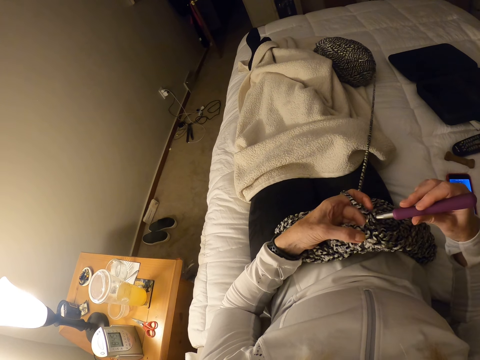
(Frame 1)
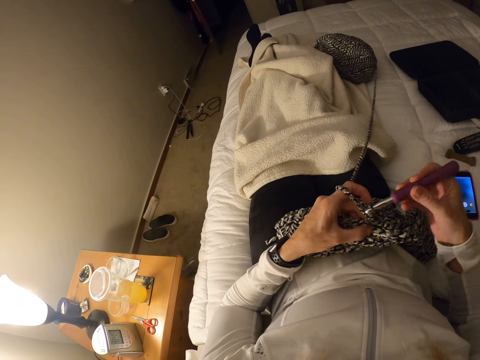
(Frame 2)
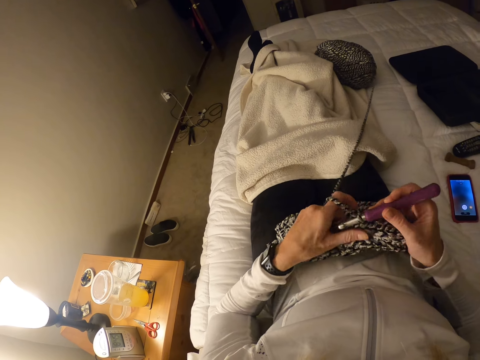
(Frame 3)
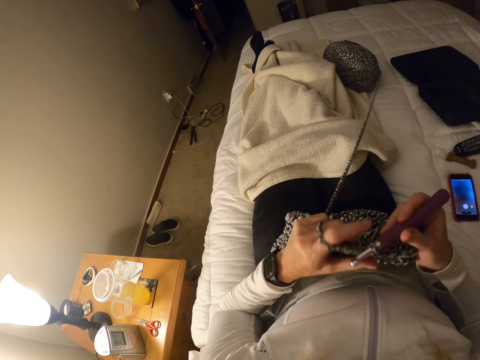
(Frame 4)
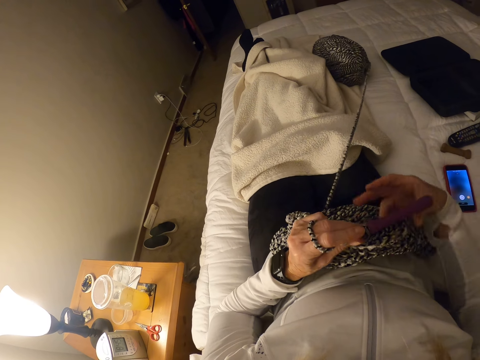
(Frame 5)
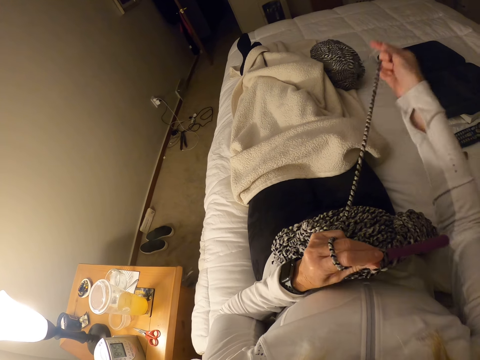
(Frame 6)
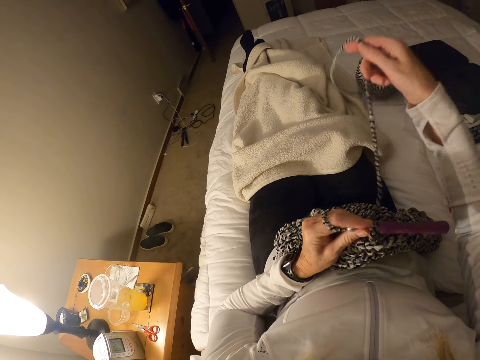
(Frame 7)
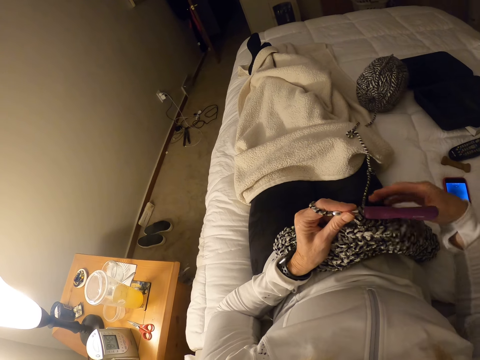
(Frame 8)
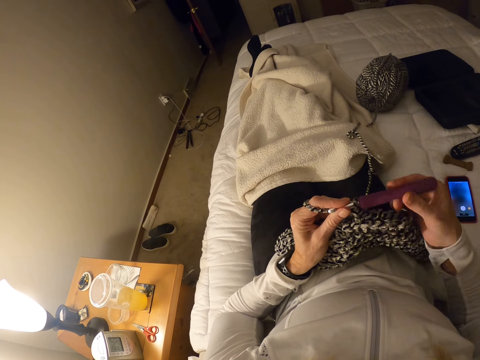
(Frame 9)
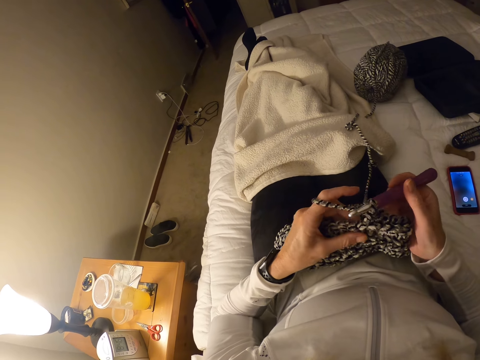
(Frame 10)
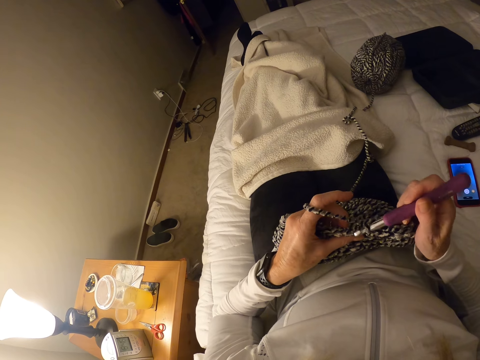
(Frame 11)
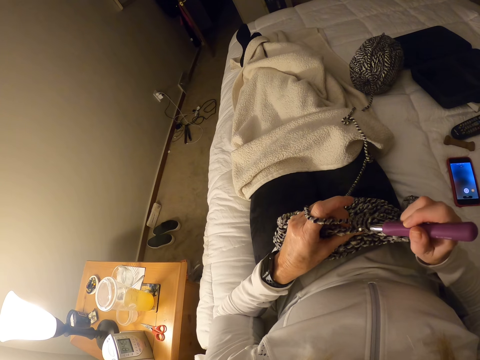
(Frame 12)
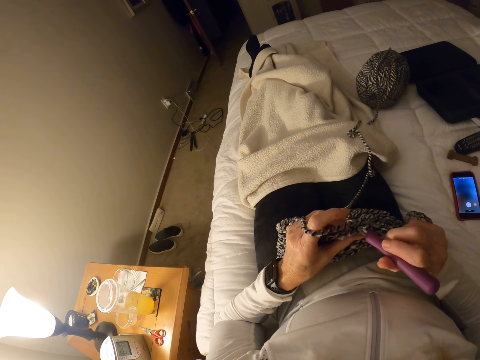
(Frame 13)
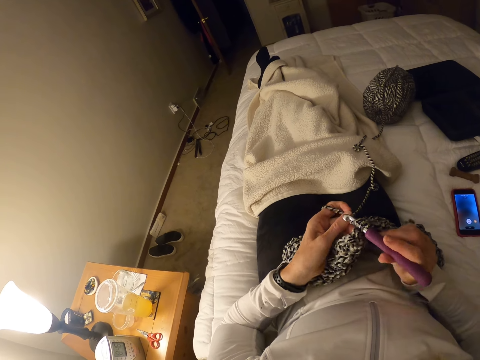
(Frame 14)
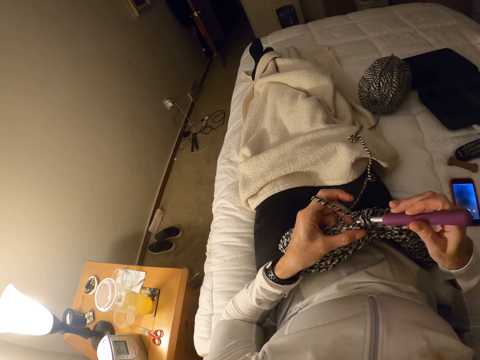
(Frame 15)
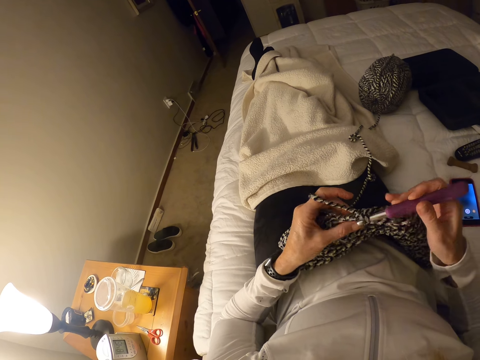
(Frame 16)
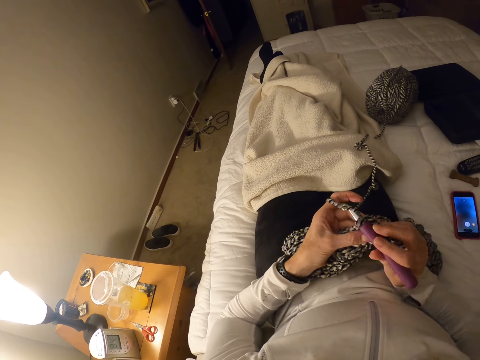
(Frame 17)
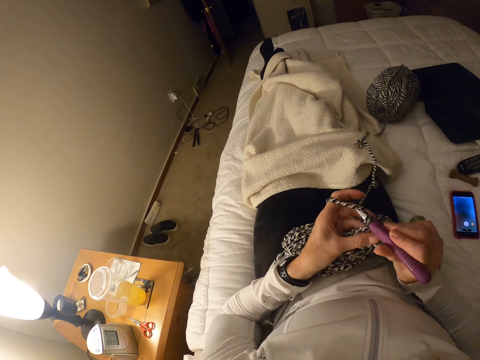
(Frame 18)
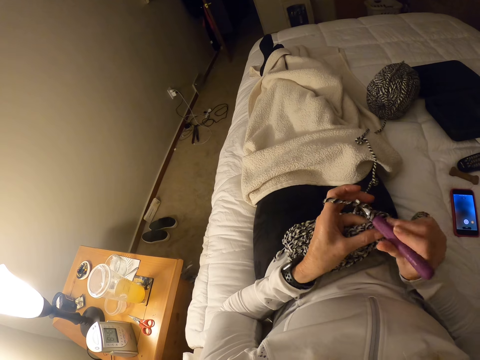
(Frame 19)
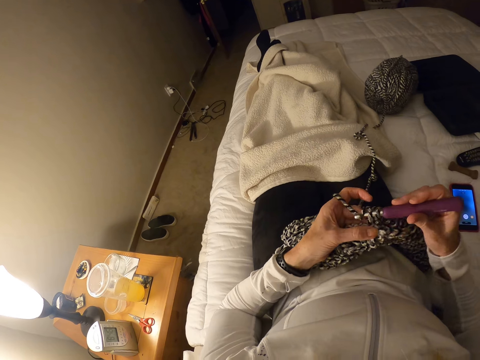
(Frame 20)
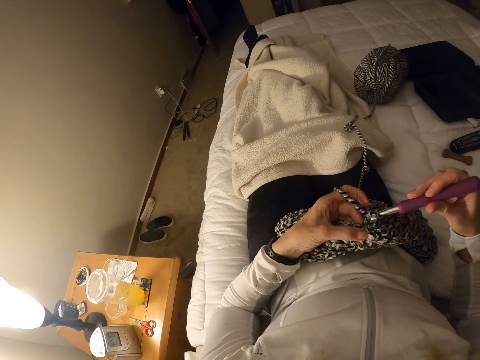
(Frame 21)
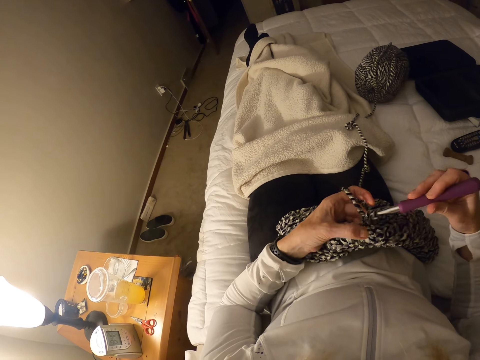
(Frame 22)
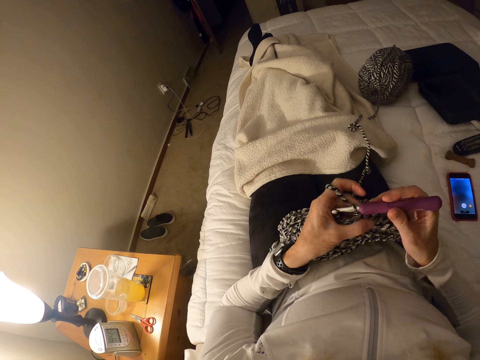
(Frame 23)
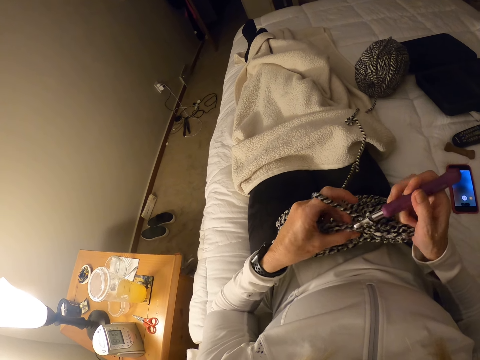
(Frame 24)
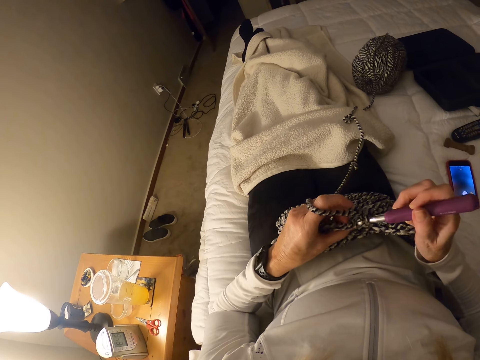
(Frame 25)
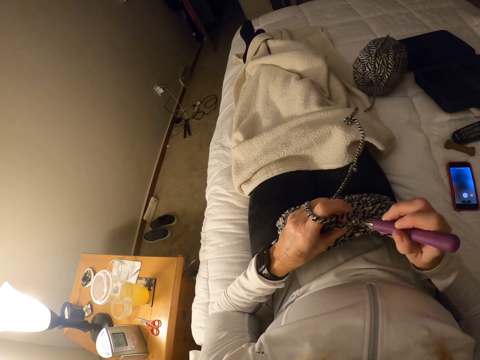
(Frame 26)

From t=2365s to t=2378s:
The camera wearer adjusts the crochet cloth. They touch the knitting thread. They pull a thread from the yarn. They hold the crochet hook. They crochet the crochet cloth with the crochet hook.

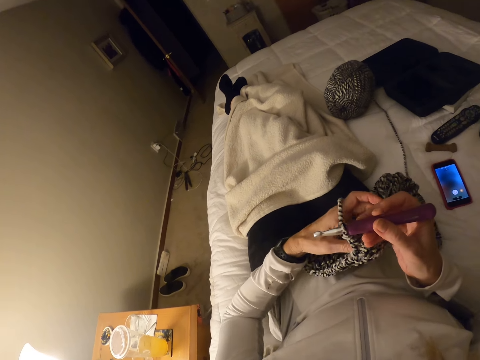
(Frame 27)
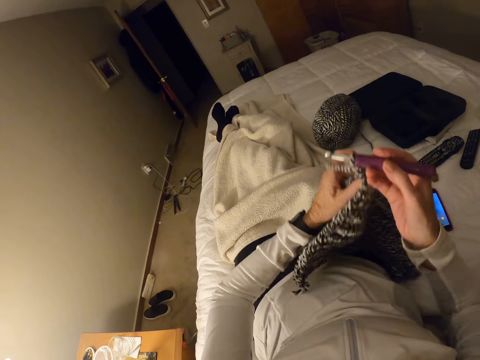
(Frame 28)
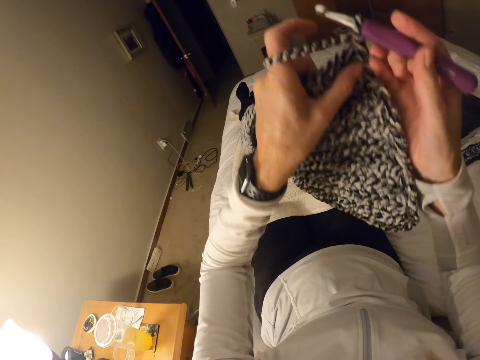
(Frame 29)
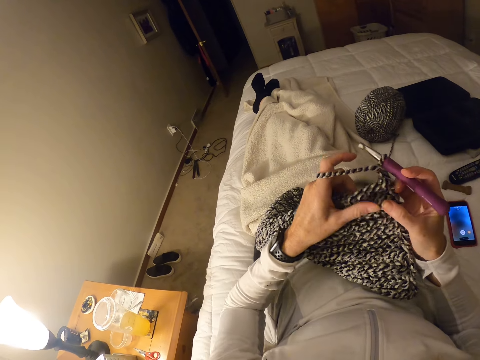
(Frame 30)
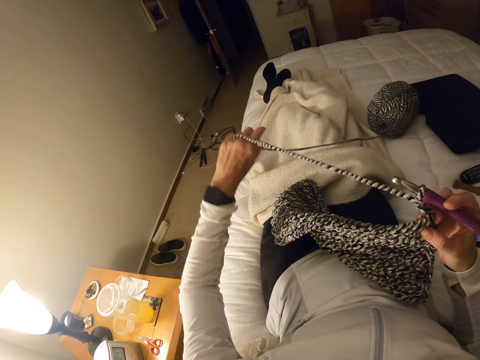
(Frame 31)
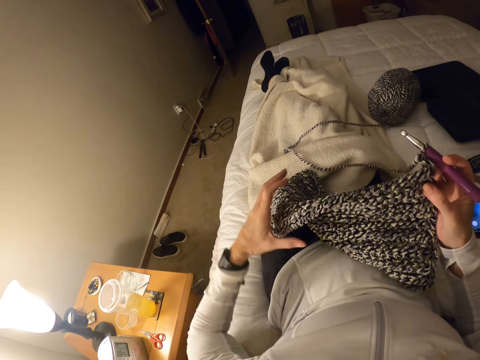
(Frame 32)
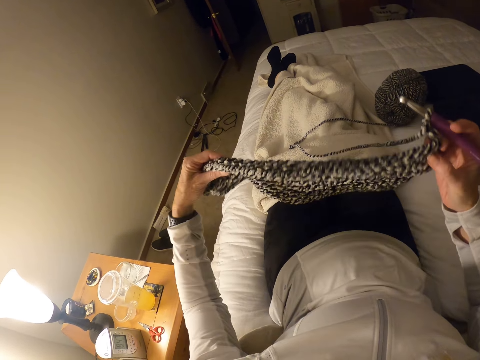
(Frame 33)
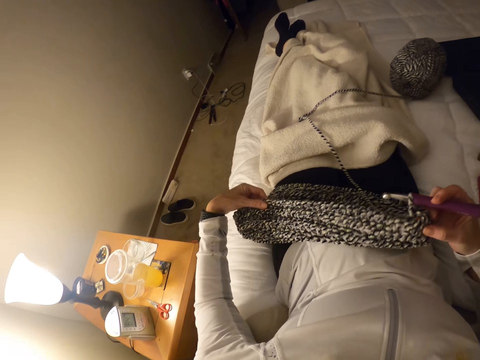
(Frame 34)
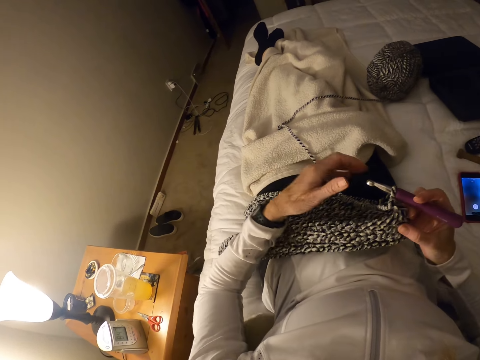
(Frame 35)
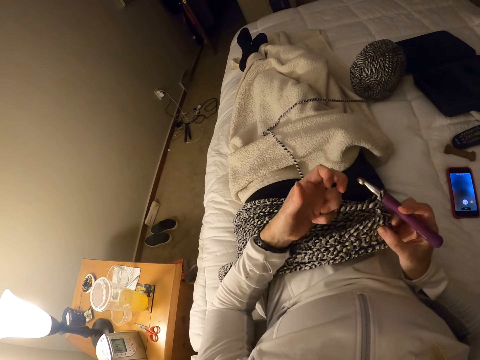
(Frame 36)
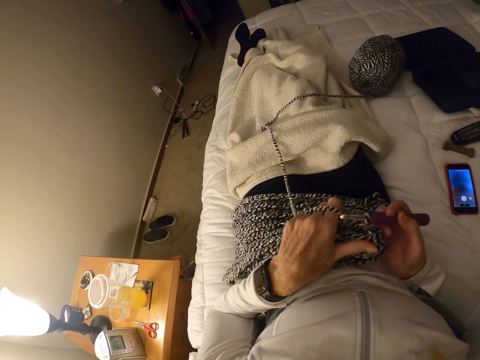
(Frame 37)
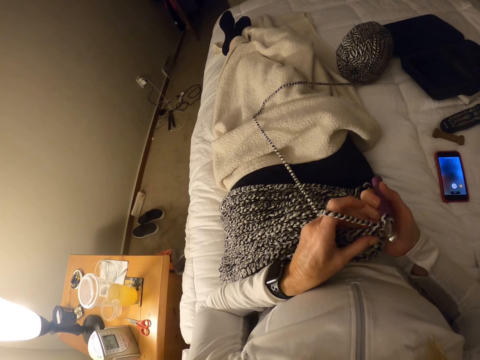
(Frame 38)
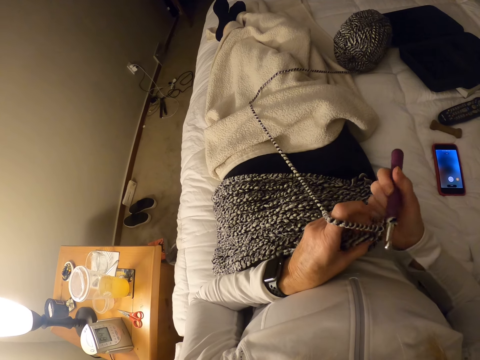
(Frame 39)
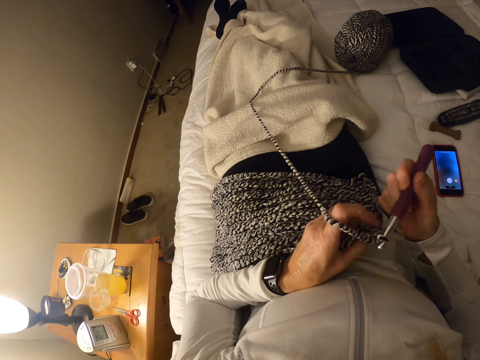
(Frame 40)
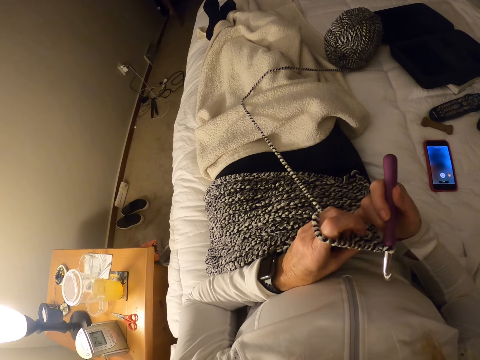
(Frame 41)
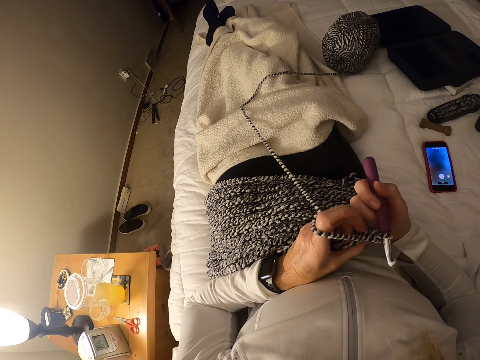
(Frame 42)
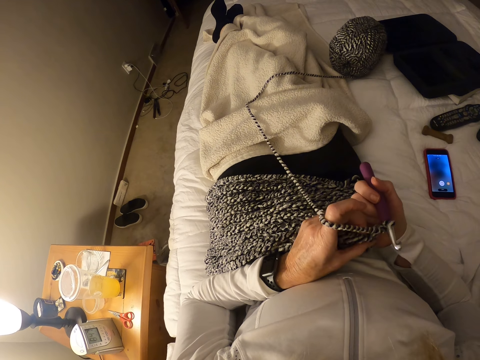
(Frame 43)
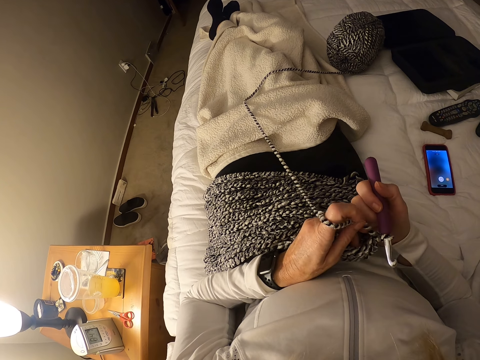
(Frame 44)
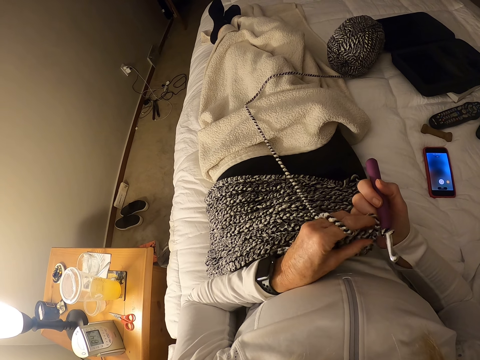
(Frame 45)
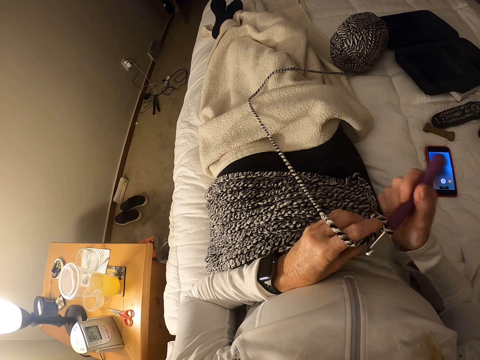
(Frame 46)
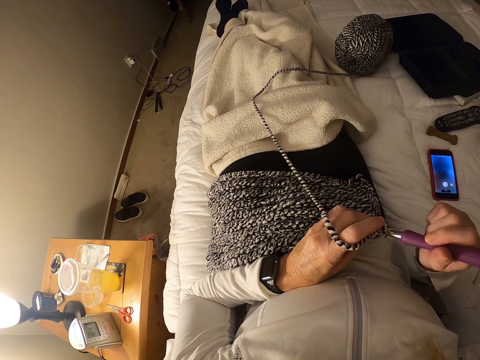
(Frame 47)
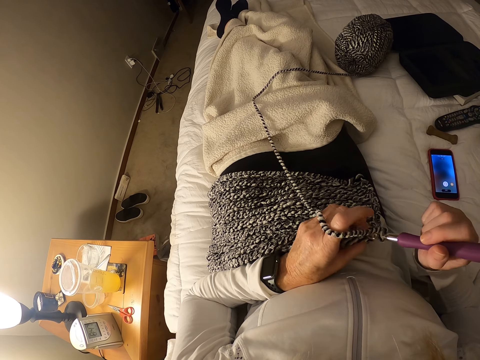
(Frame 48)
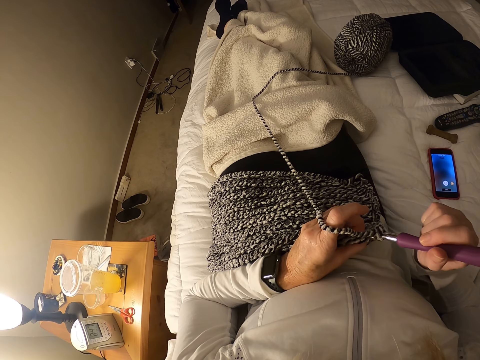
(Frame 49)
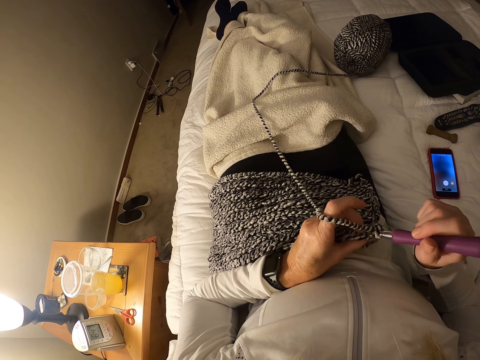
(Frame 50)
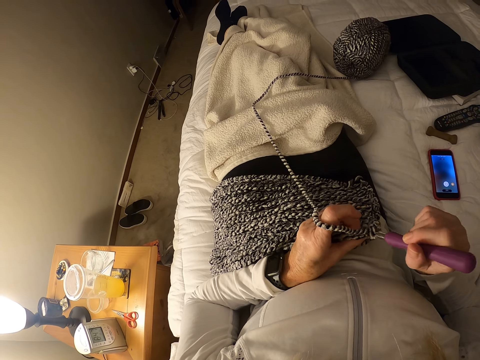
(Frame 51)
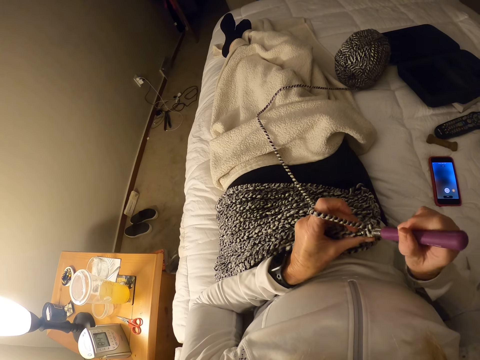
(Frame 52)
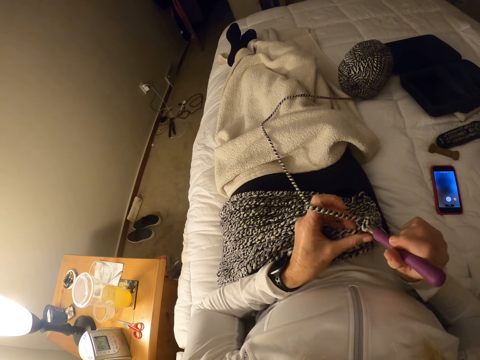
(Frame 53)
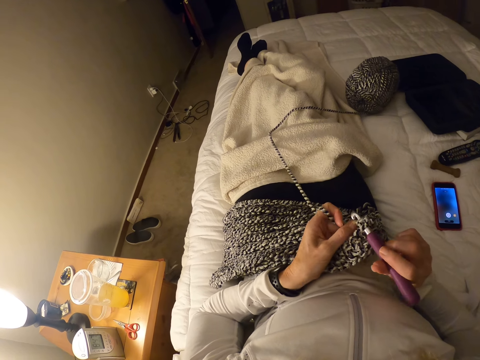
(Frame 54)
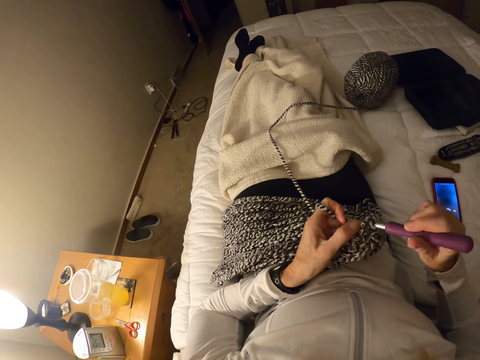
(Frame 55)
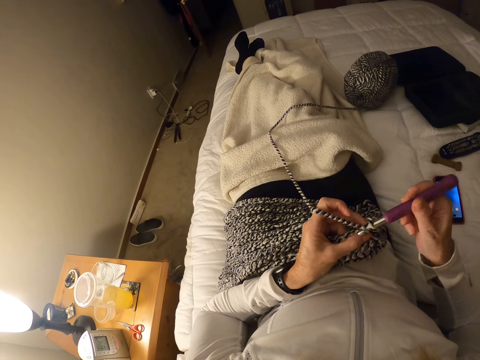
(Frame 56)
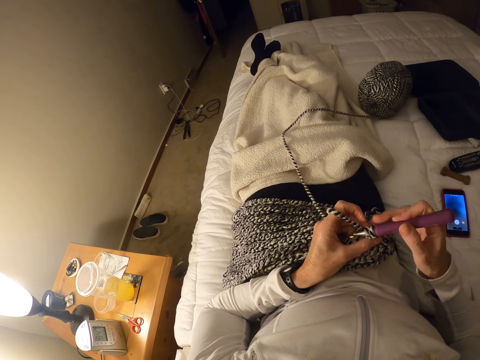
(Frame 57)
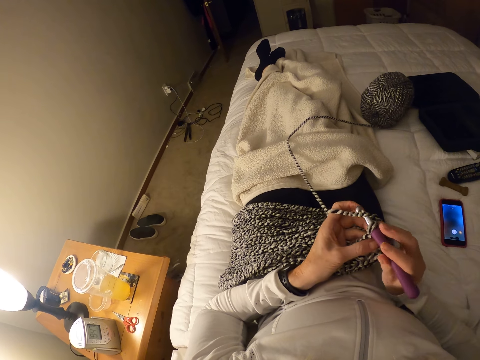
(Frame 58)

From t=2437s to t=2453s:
The camera wearer turns the crochet cloth. They crochet the crochet cloth.
